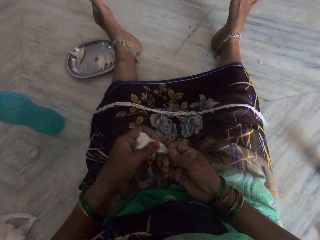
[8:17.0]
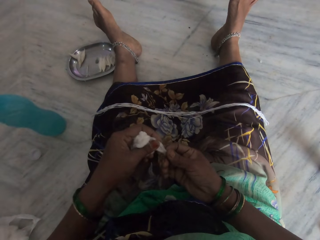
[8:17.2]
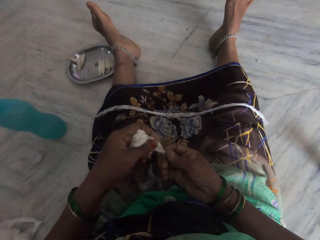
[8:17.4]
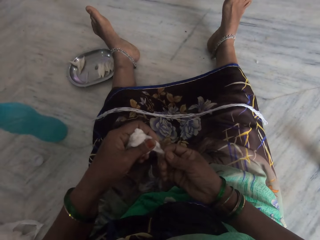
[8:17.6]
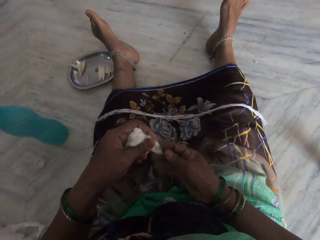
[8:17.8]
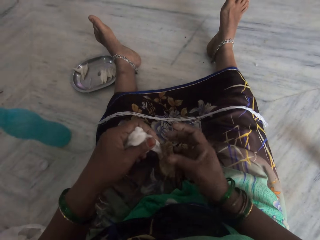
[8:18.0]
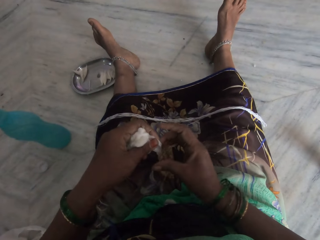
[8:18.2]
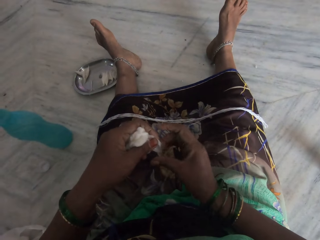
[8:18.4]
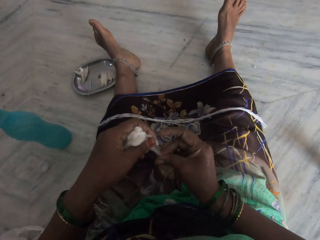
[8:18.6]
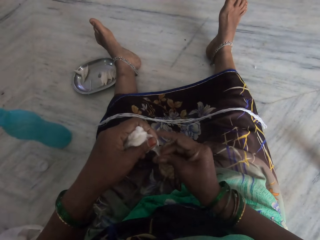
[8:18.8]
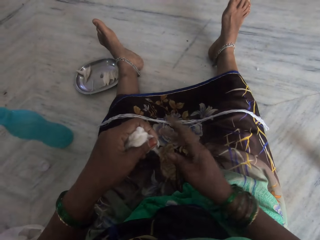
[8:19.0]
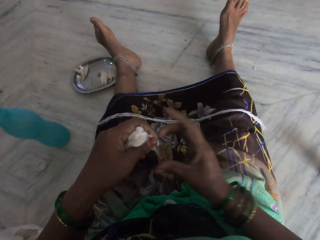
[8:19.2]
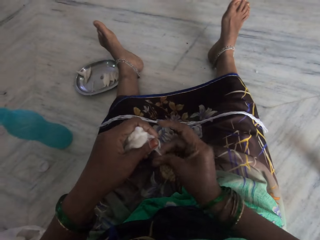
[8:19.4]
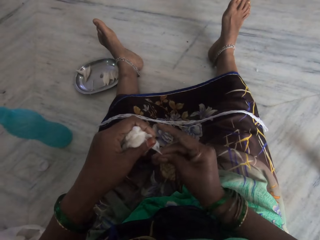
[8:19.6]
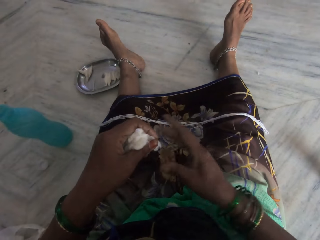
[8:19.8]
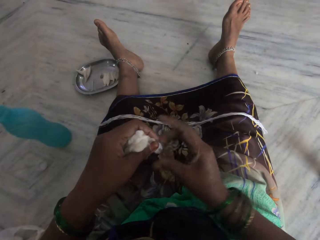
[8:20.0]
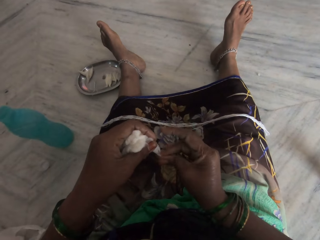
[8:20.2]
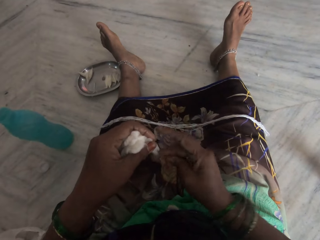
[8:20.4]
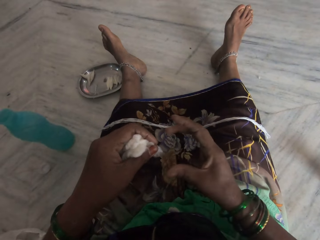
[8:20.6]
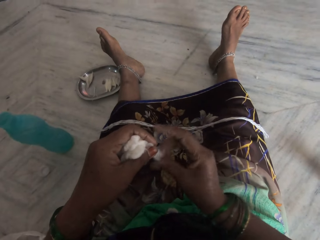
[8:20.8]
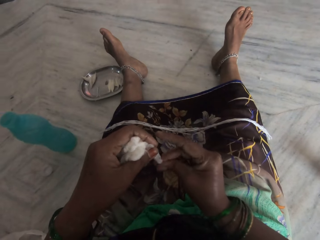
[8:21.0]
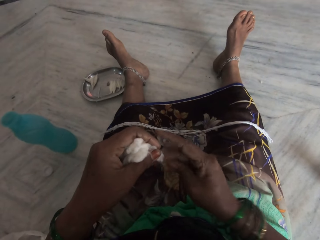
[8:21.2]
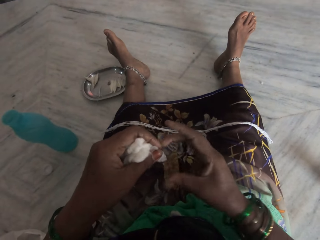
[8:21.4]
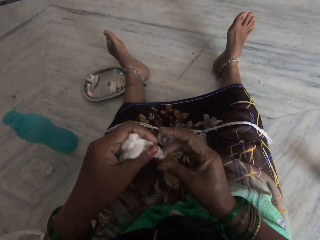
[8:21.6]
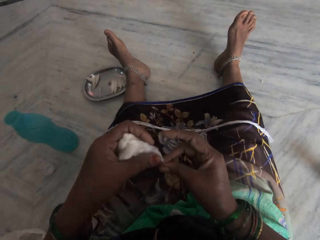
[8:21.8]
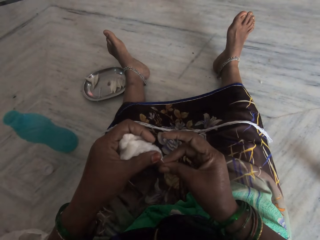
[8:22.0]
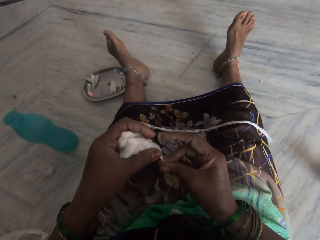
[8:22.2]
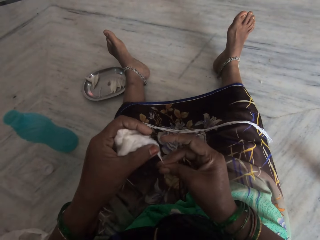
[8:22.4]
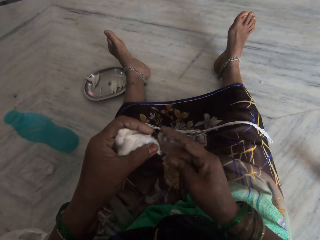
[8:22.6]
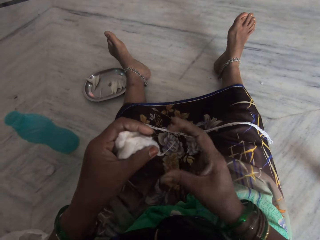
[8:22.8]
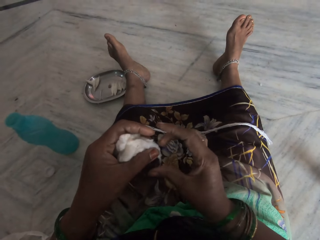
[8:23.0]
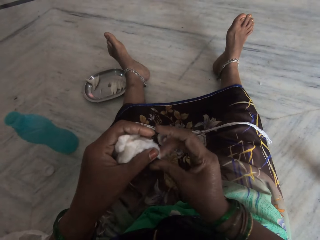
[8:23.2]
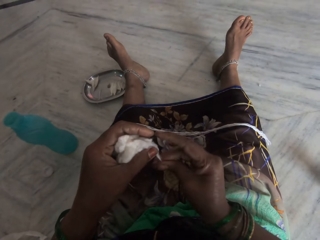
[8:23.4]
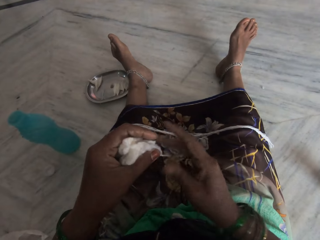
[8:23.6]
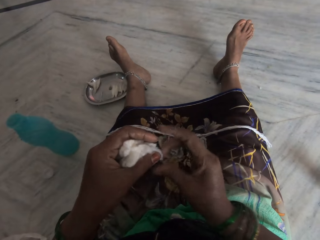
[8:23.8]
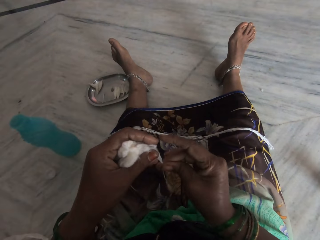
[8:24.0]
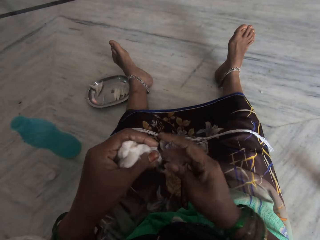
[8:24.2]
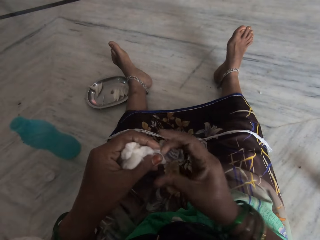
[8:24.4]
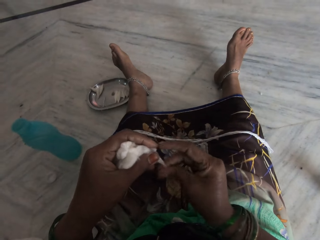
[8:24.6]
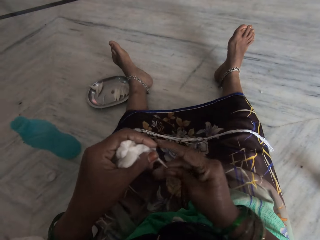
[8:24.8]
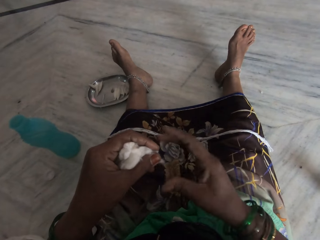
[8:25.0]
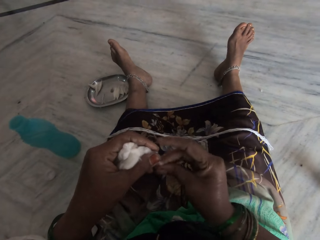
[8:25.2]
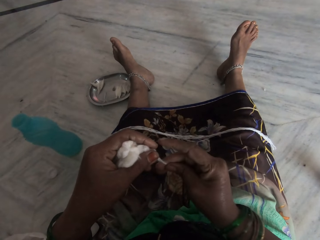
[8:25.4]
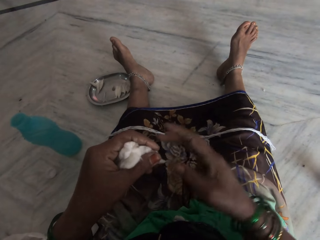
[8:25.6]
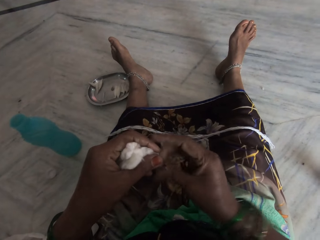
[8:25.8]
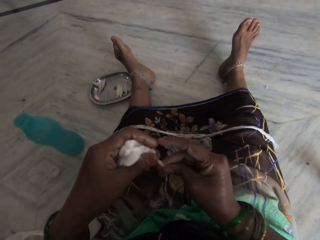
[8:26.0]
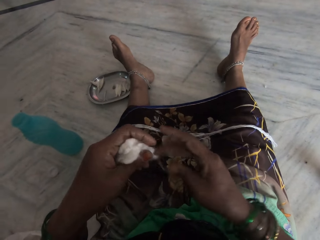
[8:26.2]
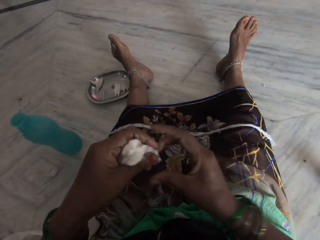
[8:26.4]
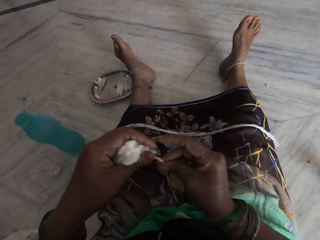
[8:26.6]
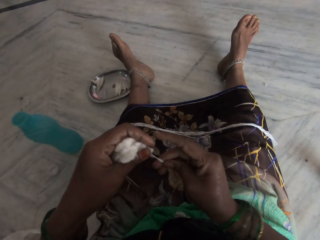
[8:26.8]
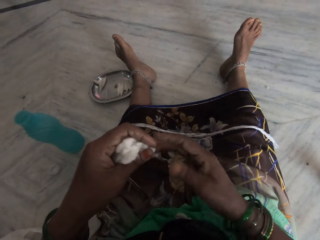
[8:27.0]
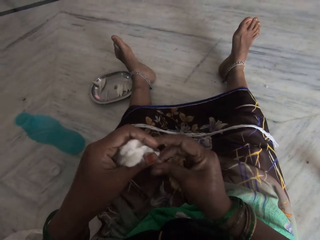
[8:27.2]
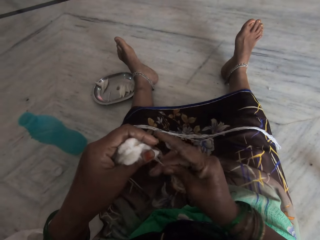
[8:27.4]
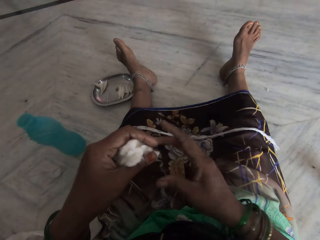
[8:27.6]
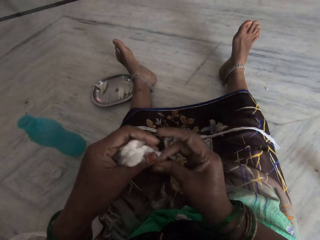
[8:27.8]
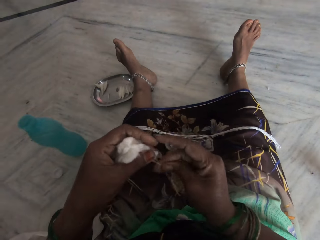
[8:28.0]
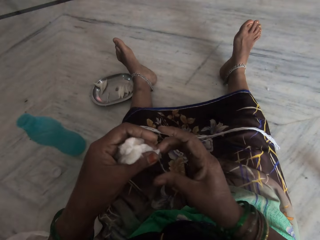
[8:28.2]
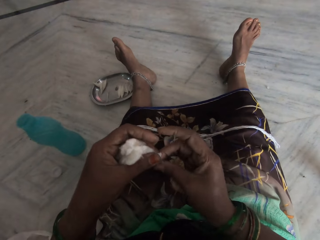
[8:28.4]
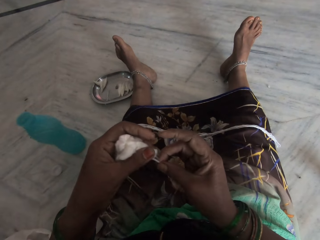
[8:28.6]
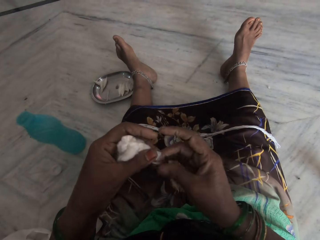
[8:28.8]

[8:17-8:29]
The camera wearer rolls the cotton. They twist the cotton into a thread.

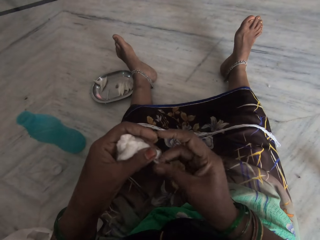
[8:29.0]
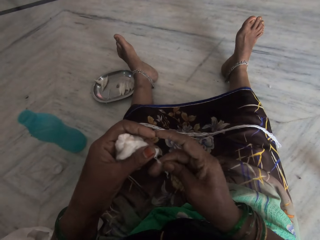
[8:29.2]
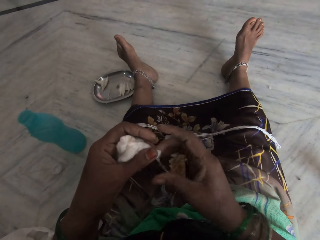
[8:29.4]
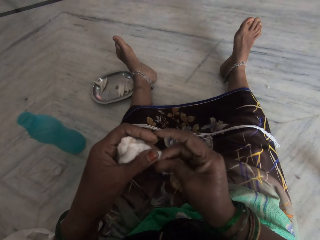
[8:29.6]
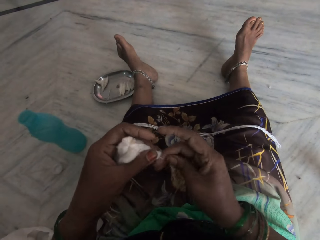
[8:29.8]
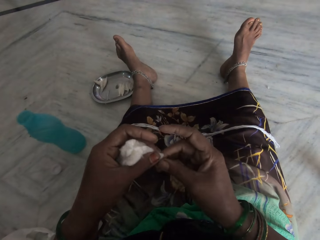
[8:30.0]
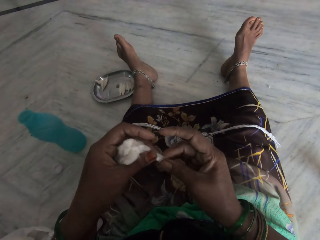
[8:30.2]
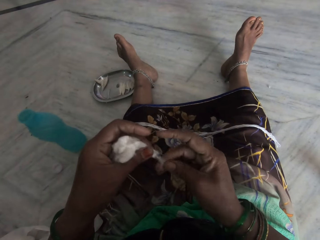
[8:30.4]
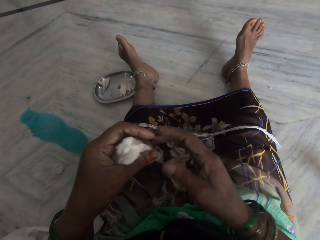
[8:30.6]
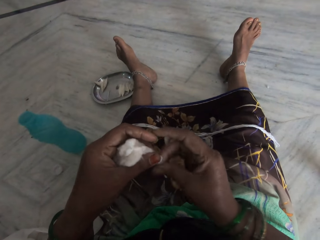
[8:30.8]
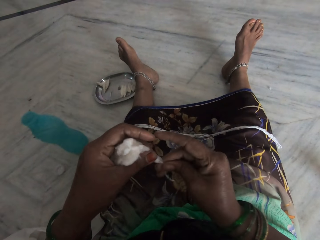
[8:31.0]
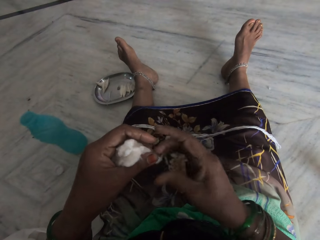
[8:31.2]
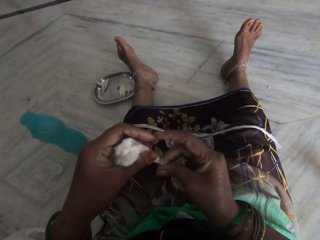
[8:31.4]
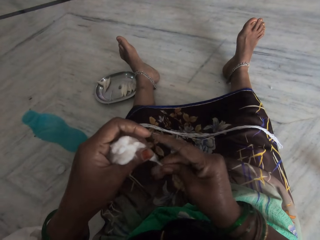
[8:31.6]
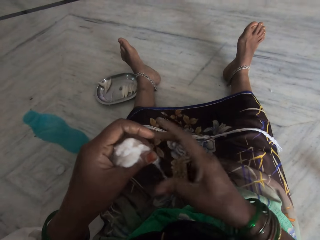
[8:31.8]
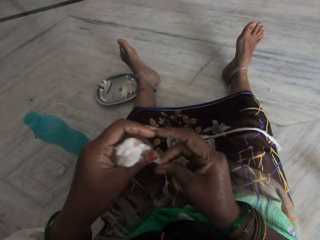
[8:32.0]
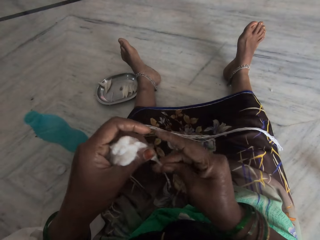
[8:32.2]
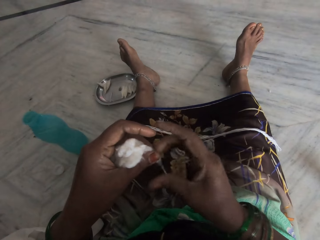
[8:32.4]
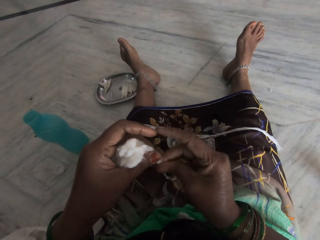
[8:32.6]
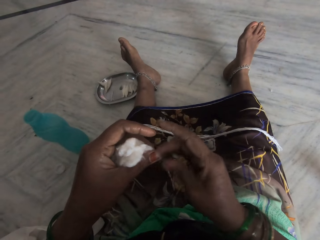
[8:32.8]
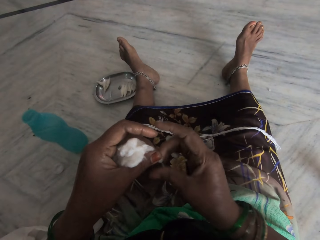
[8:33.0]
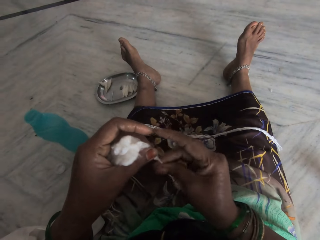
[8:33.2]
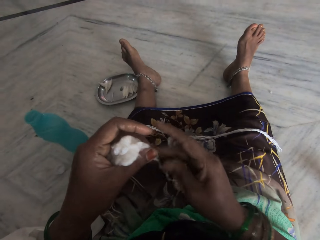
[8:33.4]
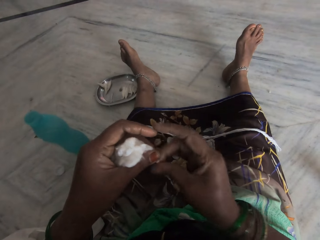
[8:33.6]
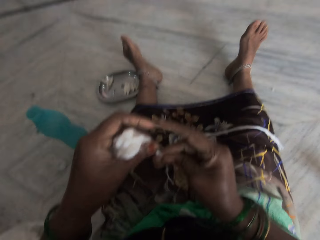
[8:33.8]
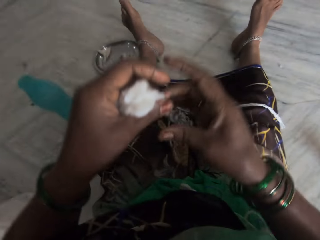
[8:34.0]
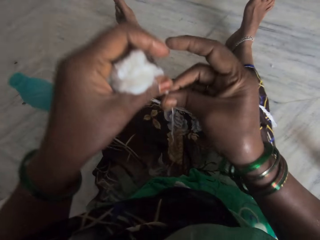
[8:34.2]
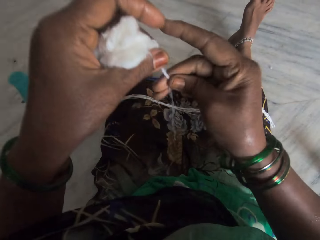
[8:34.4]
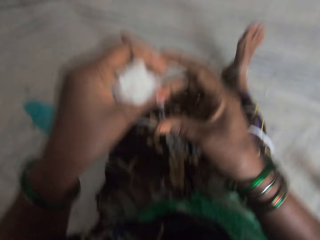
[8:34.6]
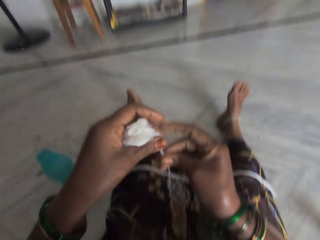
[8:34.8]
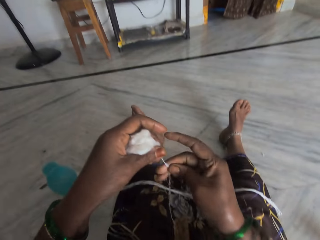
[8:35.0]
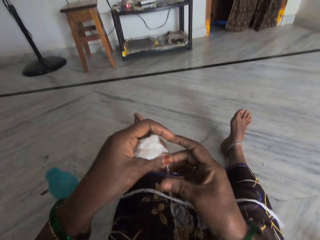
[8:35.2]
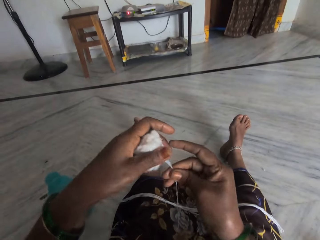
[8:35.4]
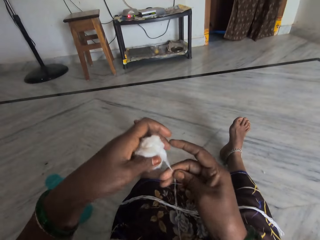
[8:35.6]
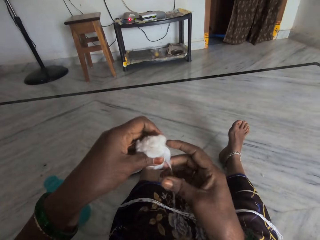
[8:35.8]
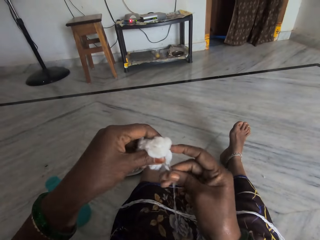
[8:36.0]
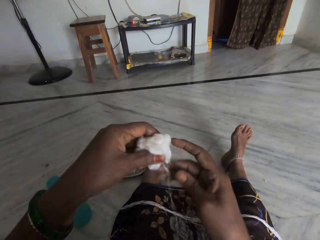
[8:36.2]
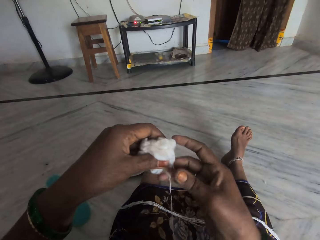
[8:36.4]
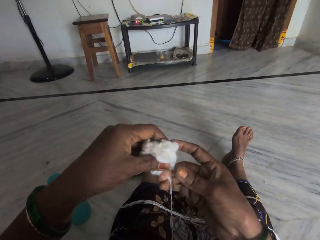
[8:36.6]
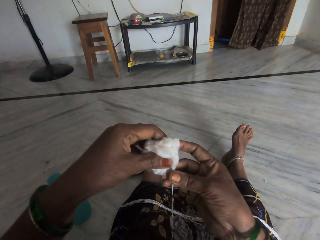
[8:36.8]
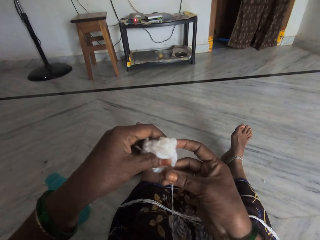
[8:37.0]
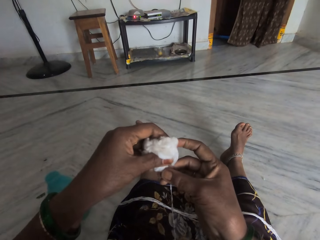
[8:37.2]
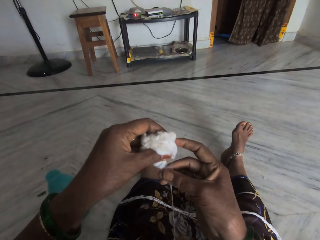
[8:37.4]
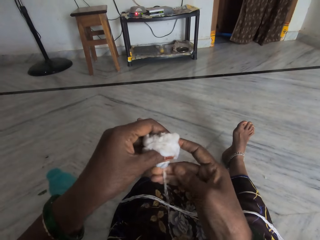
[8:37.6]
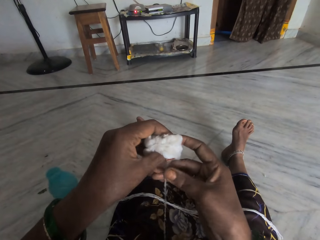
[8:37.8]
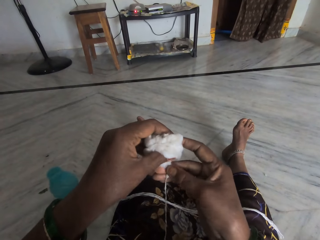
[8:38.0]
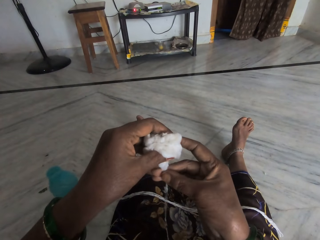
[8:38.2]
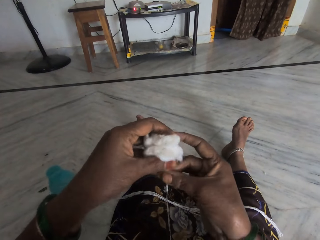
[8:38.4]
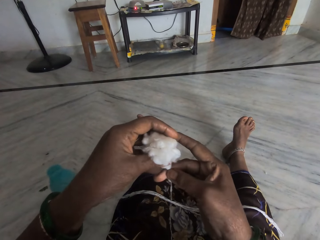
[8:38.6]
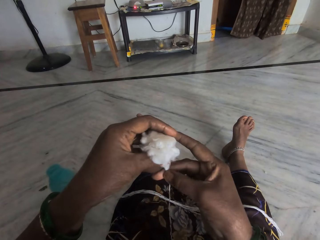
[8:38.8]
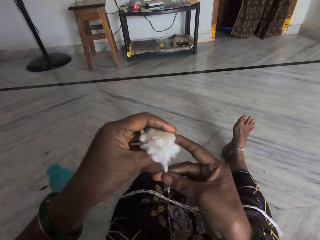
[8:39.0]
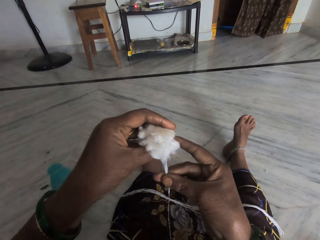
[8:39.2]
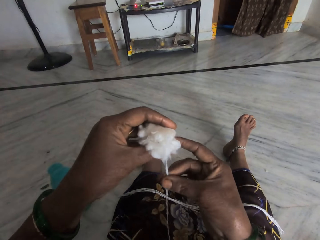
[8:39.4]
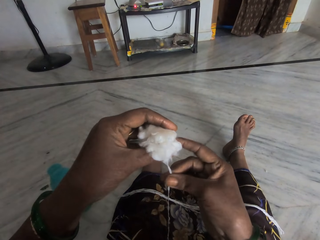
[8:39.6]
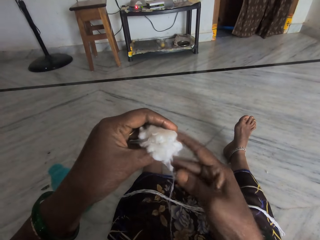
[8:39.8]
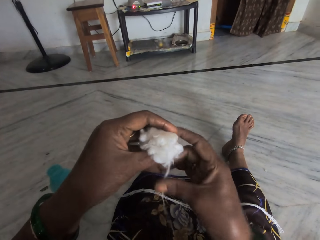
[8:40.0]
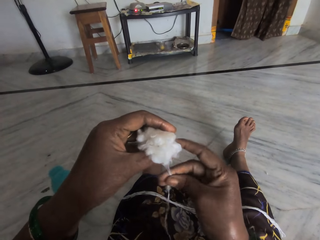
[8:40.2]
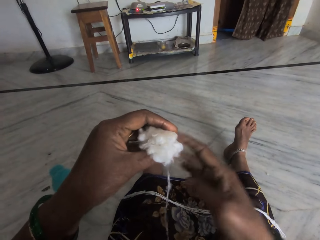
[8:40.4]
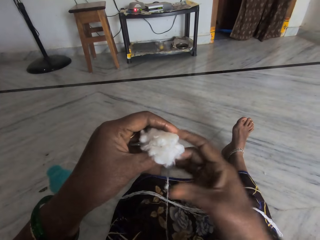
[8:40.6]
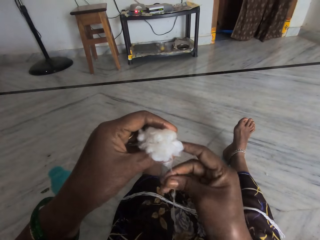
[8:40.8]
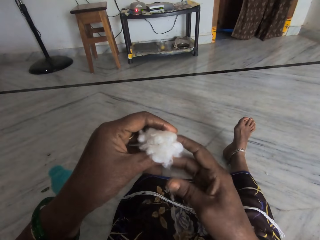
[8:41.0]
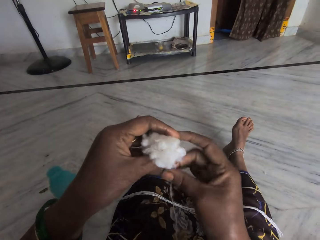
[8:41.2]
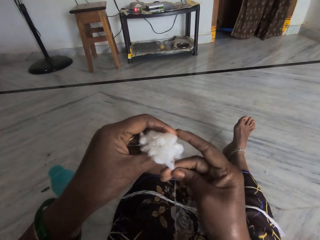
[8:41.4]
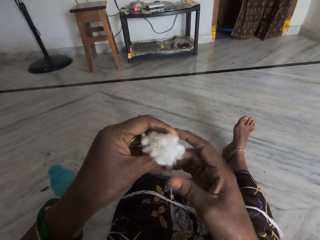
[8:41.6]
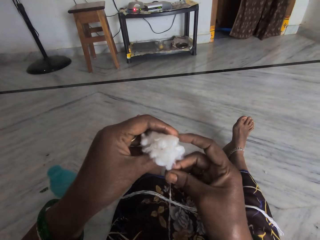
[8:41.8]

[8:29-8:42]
The camera wearer adjusts the cotton.
